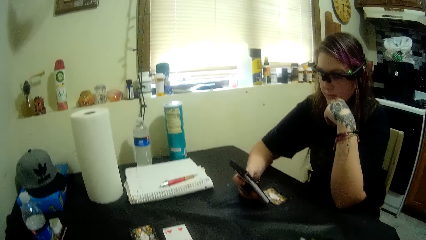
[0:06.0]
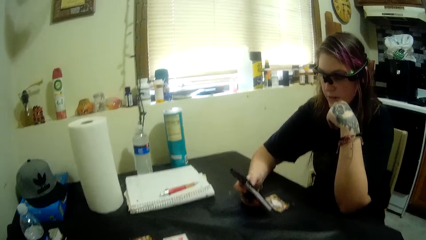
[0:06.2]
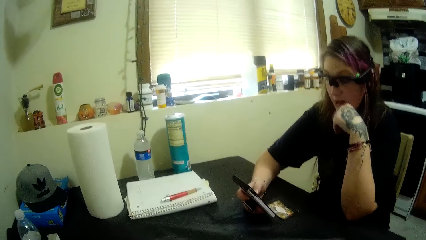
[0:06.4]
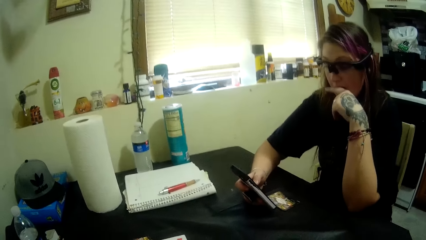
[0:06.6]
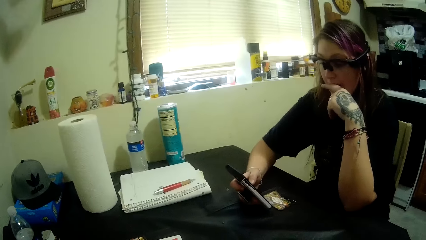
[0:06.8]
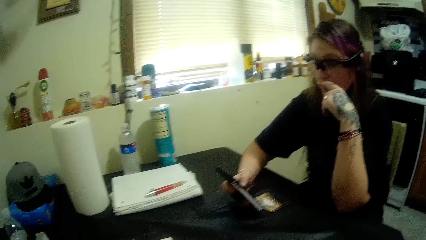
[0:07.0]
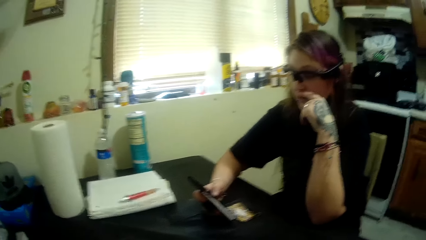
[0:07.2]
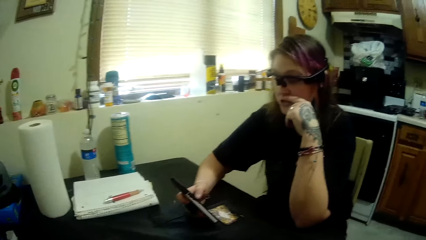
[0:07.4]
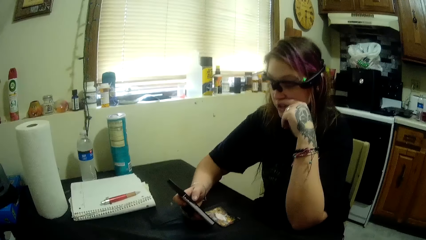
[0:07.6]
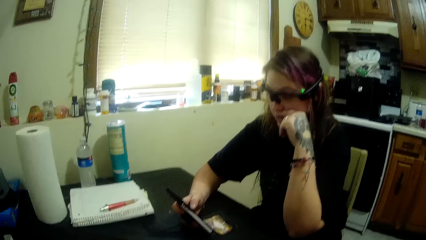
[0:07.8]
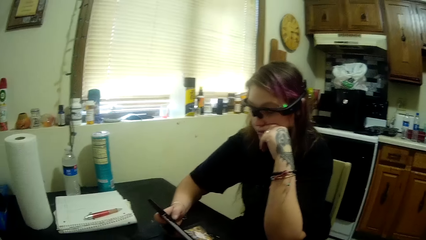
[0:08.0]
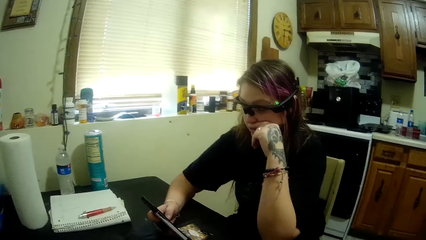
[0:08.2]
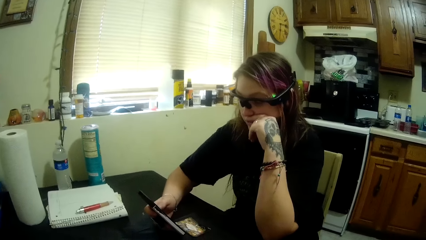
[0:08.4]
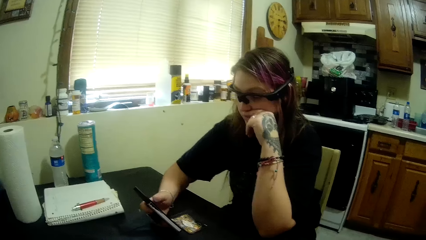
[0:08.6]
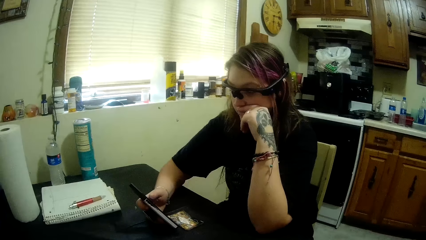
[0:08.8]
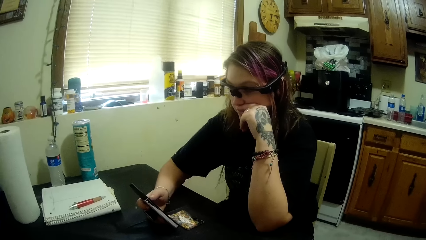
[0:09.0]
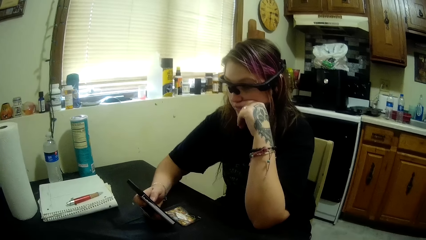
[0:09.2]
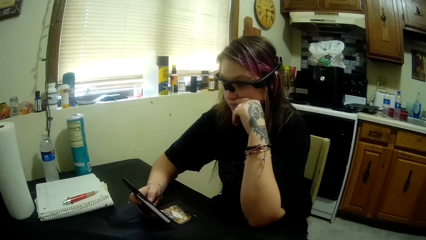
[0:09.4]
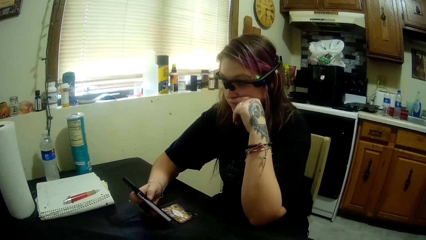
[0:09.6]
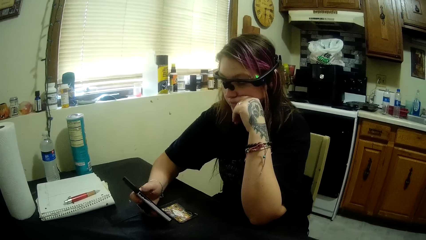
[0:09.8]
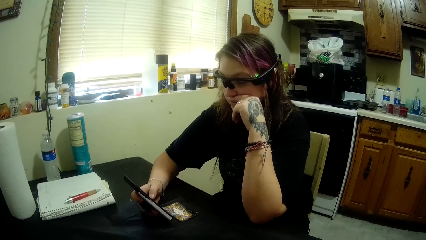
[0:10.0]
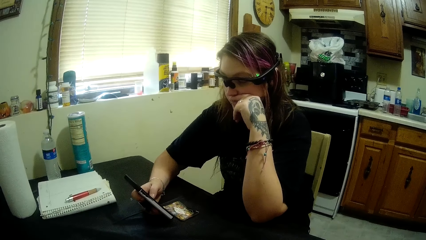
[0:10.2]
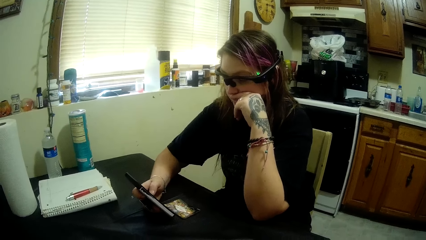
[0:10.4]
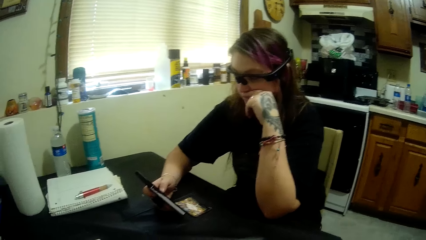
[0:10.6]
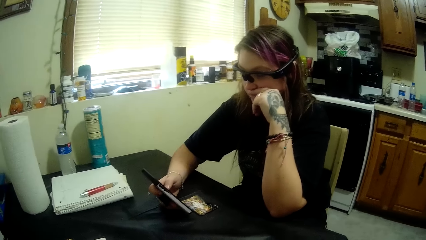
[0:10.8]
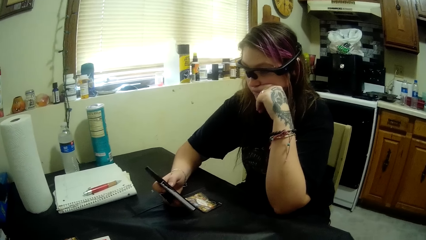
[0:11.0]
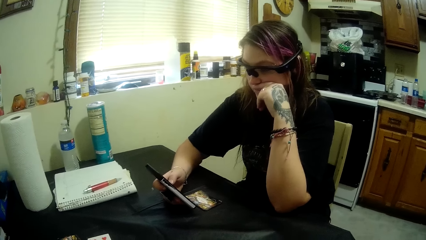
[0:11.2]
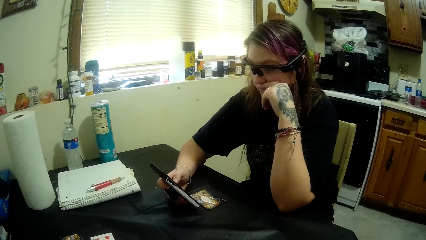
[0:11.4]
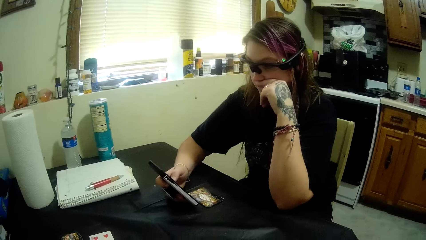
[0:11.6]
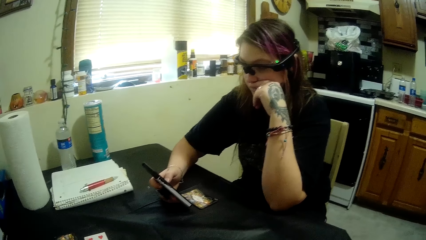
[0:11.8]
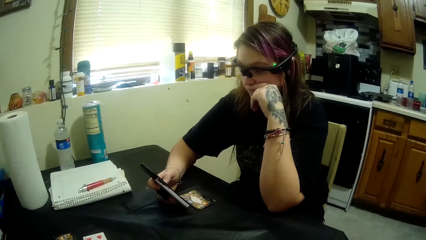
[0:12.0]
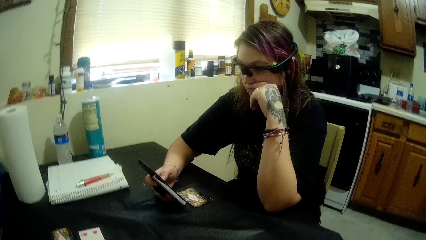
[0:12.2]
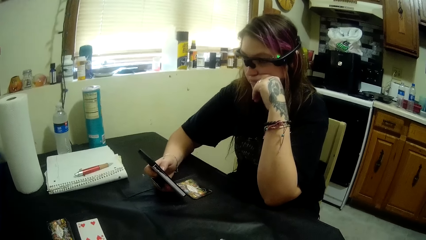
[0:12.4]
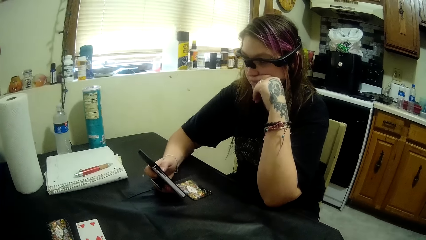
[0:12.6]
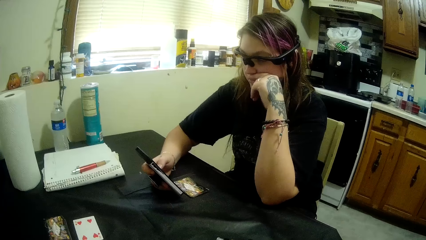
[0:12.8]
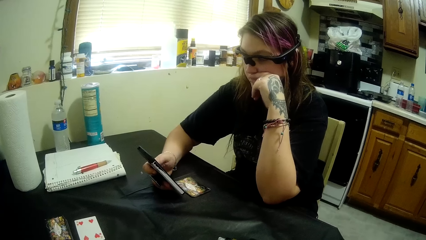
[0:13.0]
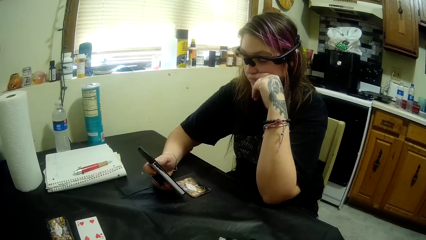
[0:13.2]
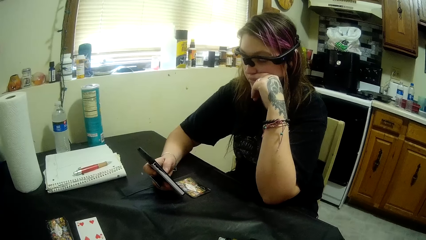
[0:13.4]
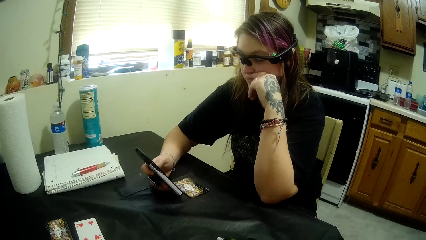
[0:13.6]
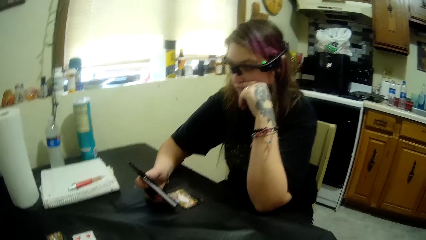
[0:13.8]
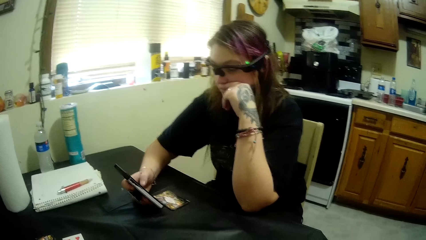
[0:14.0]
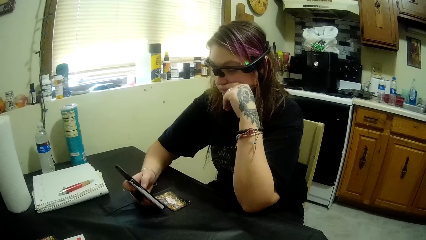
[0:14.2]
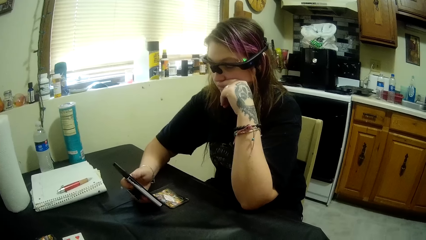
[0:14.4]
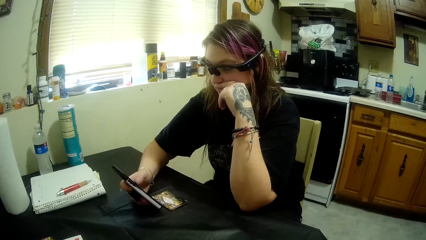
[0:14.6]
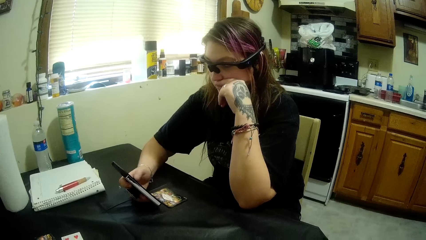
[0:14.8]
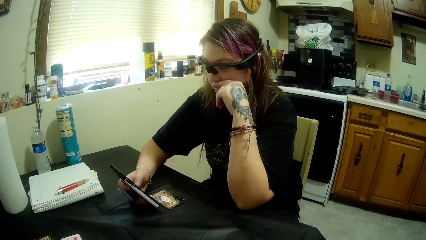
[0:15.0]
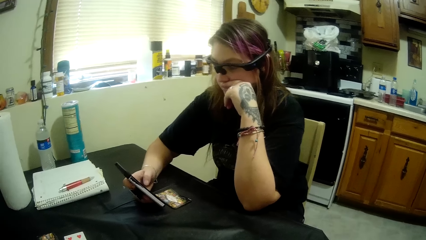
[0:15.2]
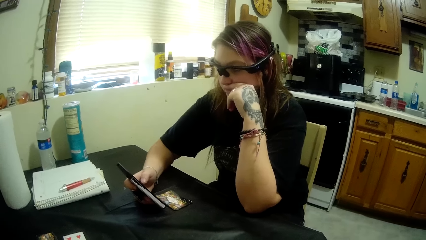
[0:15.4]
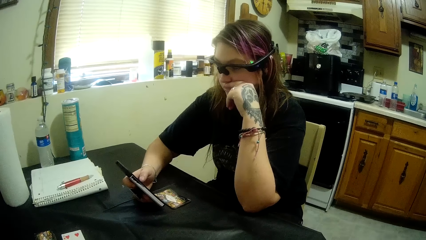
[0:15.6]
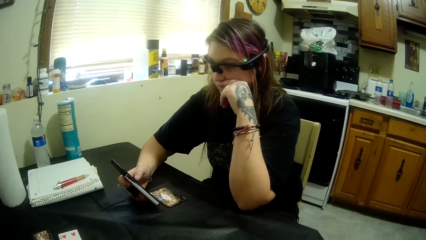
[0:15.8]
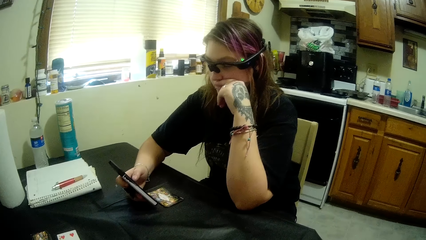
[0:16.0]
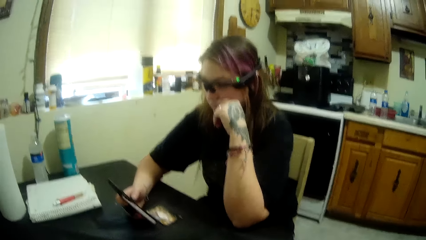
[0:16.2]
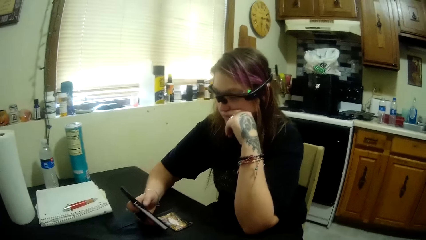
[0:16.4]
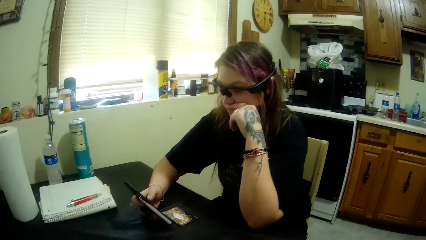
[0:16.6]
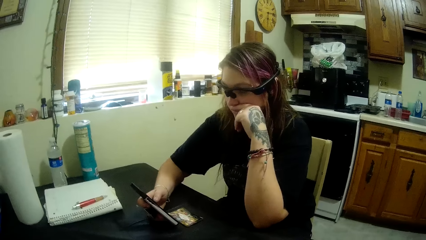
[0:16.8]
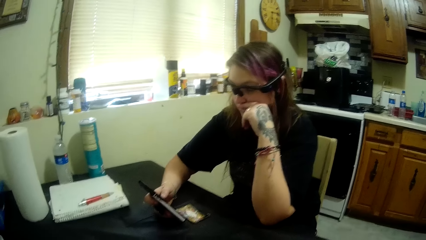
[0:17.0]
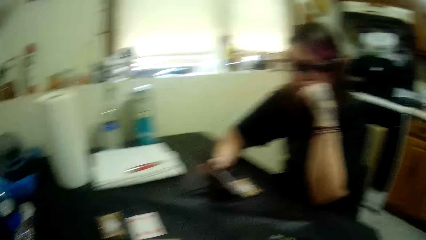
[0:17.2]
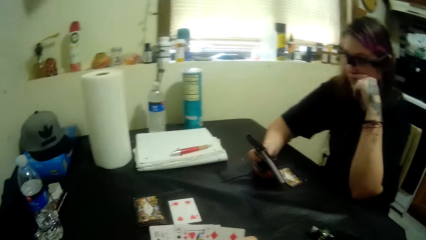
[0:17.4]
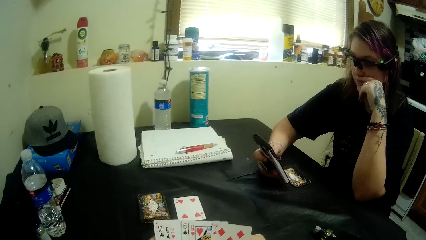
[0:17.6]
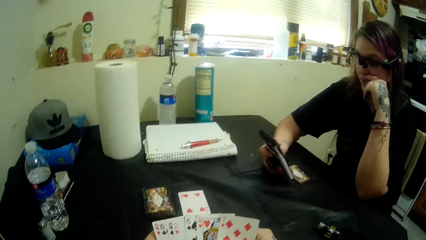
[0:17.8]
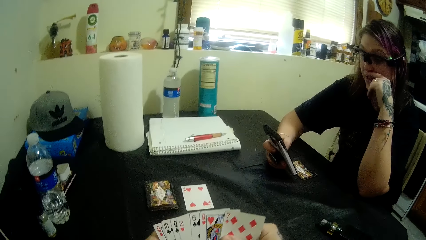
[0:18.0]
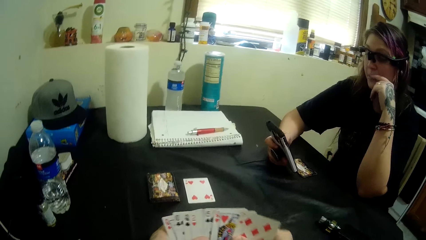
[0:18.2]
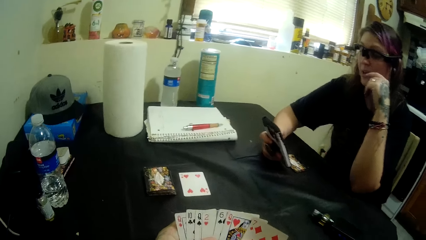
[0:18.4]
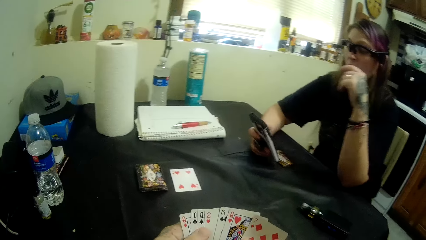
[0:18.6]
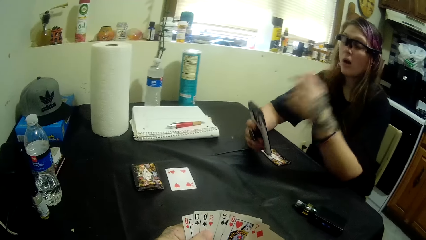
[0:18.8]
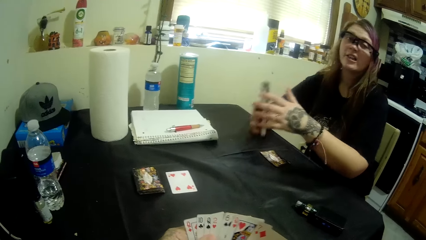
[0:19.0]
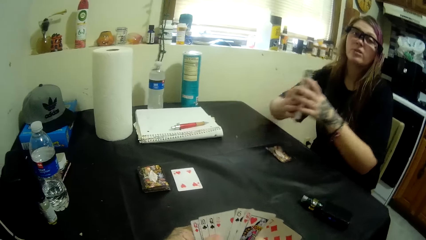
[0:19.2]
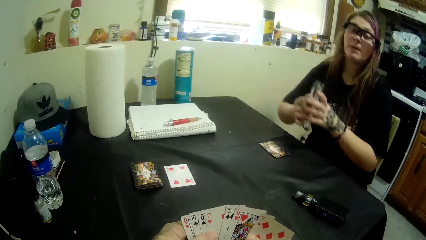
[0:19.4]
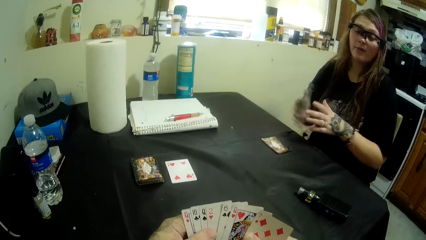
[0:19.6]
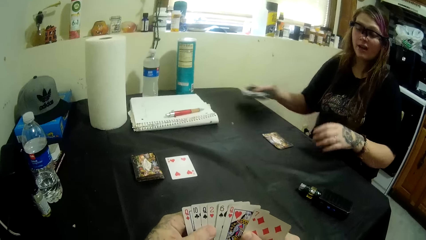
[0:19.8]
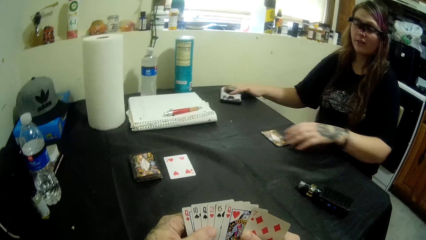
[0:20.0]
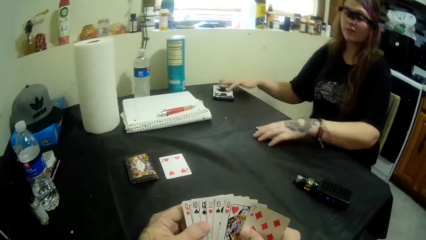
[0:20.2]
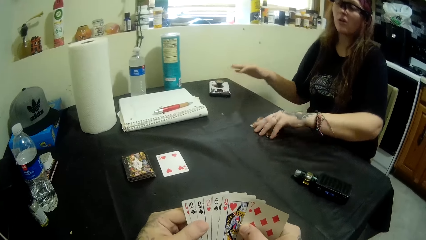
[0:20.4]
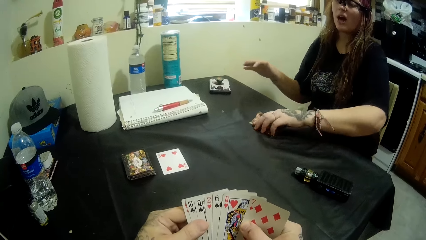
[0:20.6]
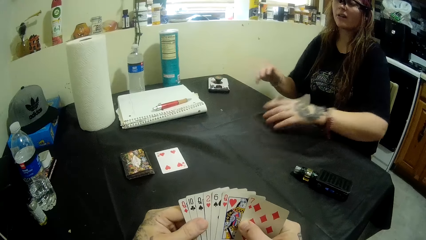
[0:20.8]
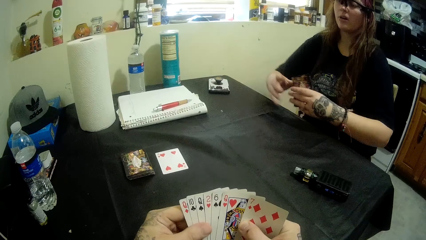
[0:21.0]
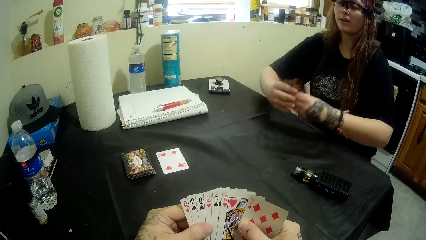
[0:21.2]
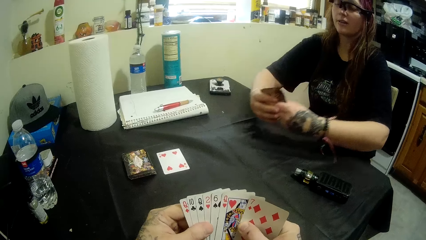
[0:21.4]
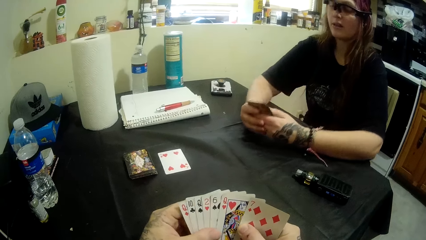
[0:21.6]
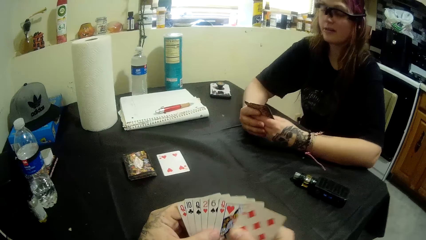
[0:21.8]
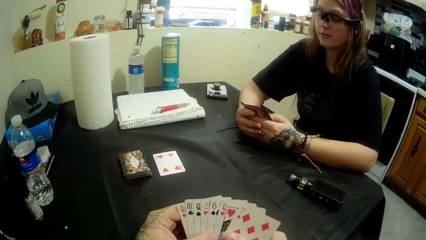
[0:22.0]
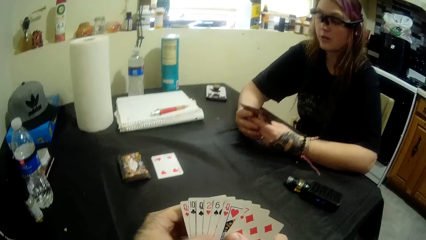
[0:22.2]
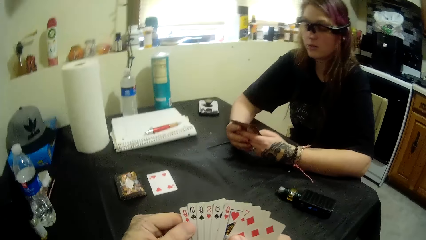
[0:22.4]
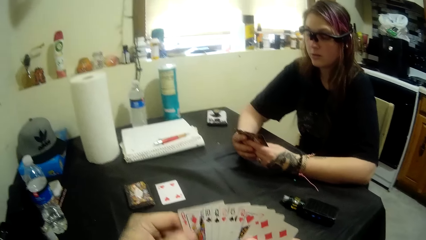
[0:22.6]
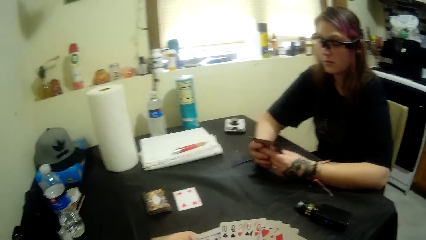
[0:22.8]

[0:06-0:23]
A woman converses with the camera wearer. The camera wearer converses with the woman. The woman uses the phone. The camera wearer converses with the woman. The woman converses with the camera wearer. The woman drops her phone on the table and picks her cards from the table. The woman converses with the camera wearer.
